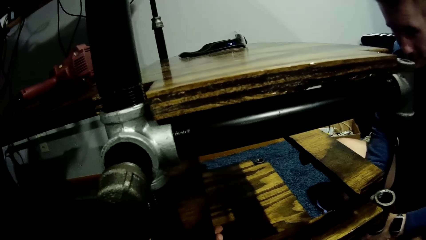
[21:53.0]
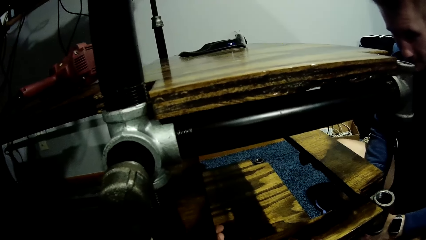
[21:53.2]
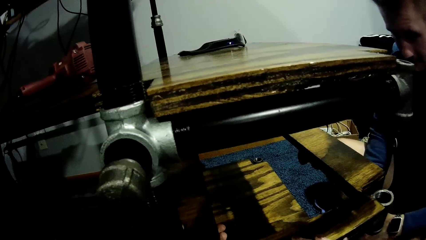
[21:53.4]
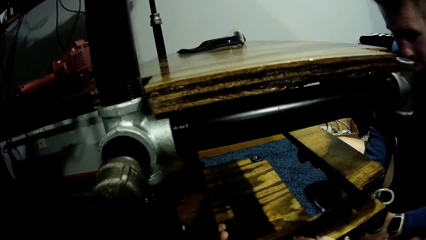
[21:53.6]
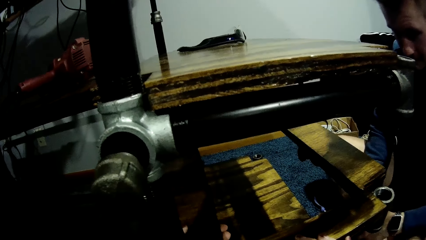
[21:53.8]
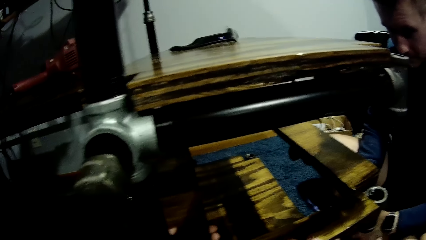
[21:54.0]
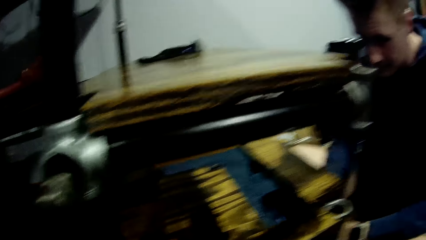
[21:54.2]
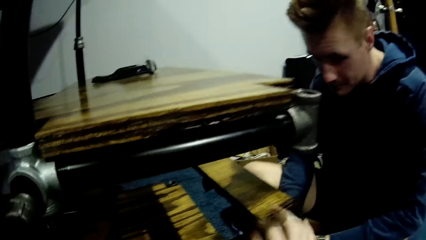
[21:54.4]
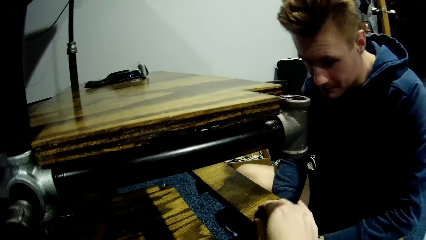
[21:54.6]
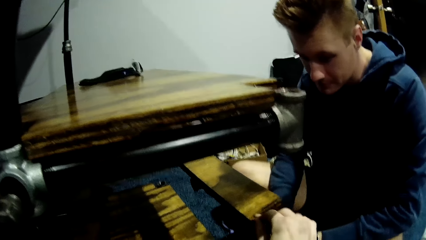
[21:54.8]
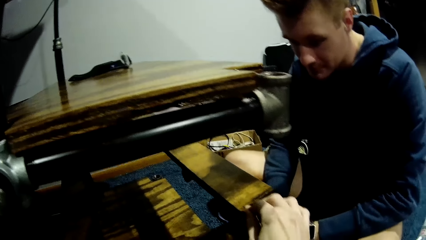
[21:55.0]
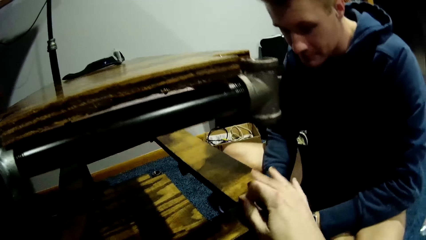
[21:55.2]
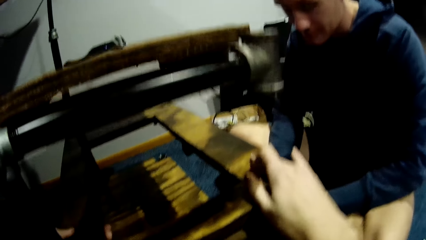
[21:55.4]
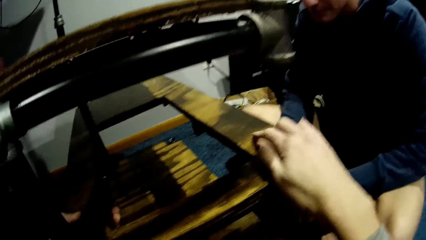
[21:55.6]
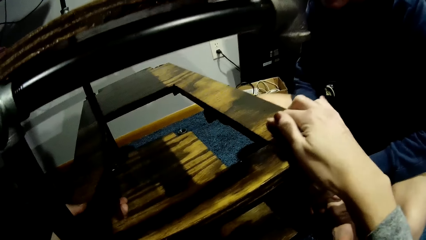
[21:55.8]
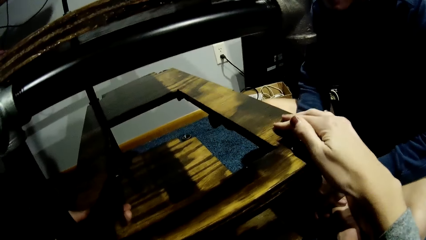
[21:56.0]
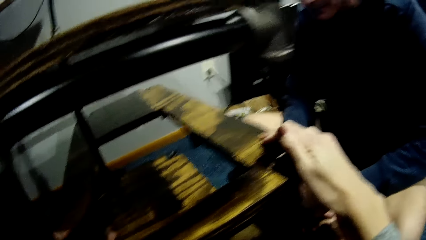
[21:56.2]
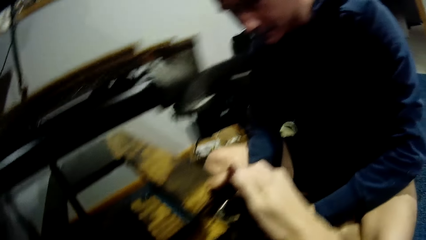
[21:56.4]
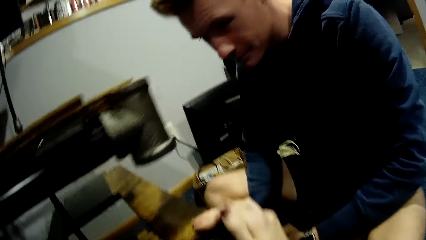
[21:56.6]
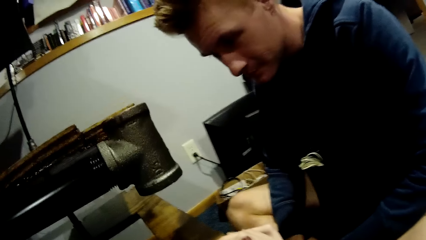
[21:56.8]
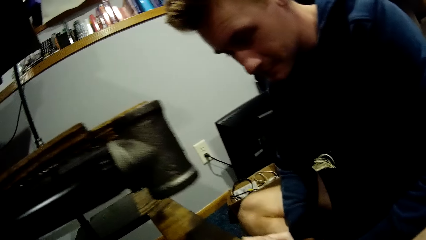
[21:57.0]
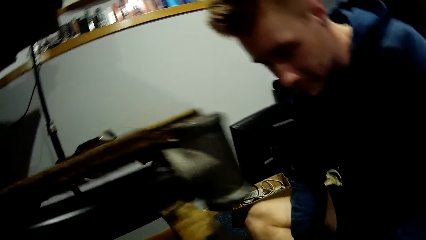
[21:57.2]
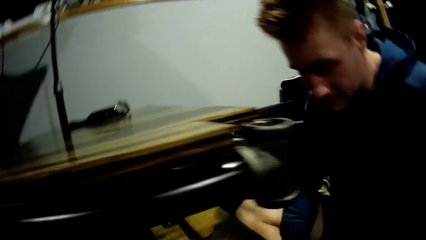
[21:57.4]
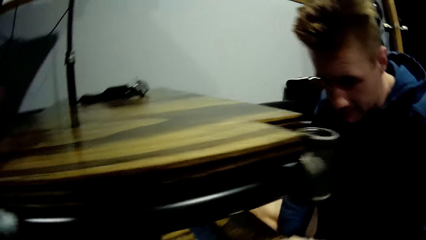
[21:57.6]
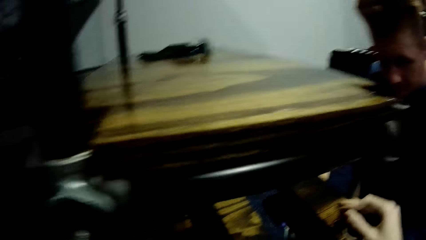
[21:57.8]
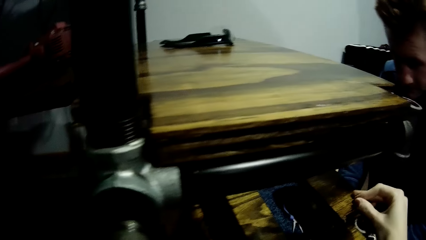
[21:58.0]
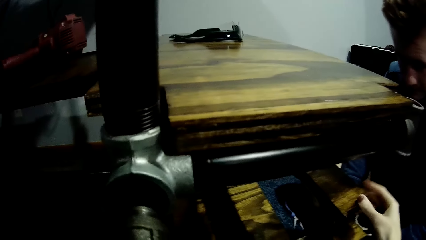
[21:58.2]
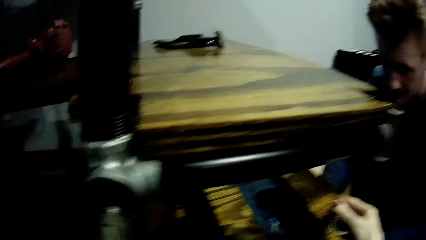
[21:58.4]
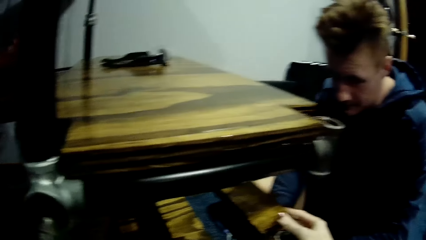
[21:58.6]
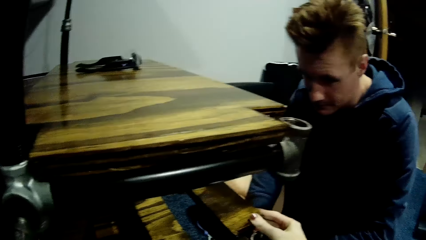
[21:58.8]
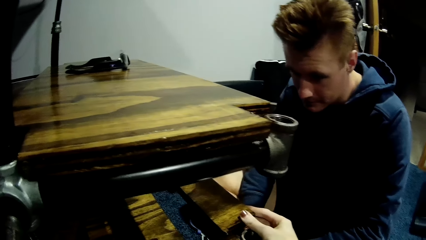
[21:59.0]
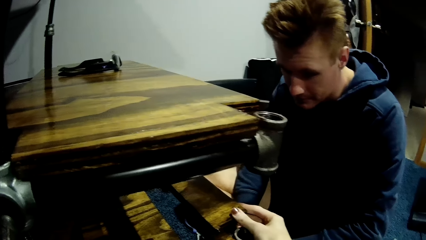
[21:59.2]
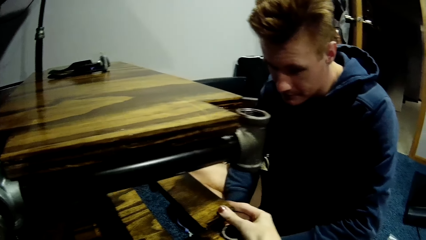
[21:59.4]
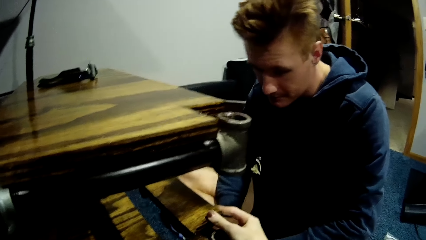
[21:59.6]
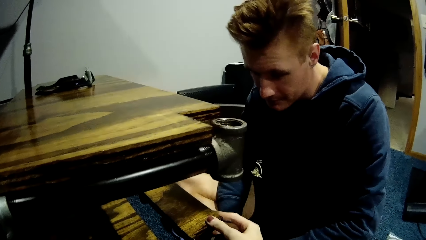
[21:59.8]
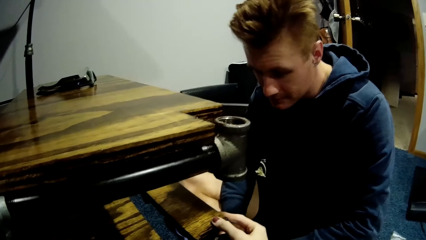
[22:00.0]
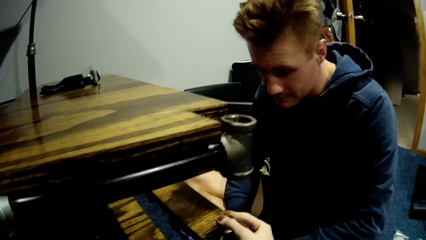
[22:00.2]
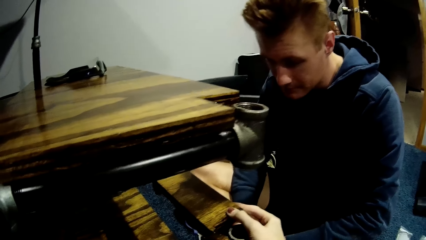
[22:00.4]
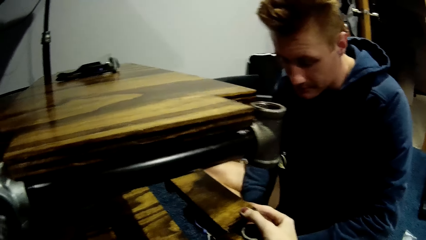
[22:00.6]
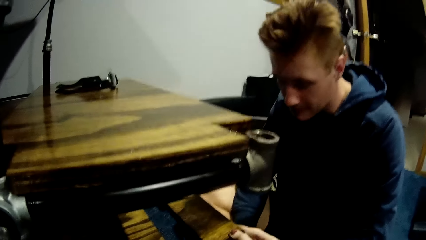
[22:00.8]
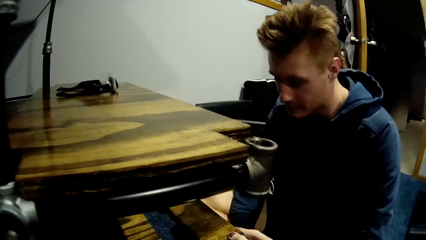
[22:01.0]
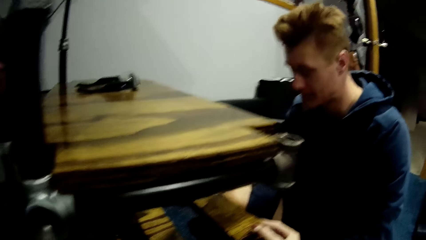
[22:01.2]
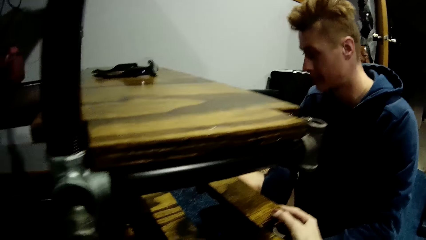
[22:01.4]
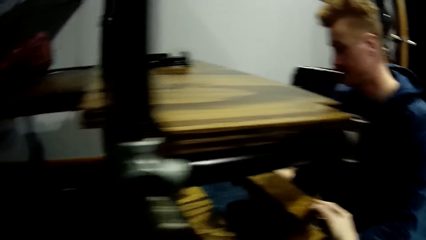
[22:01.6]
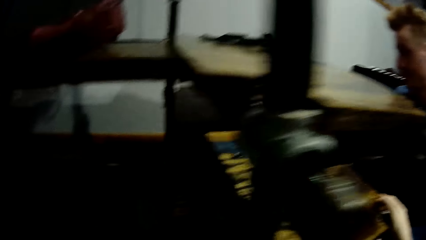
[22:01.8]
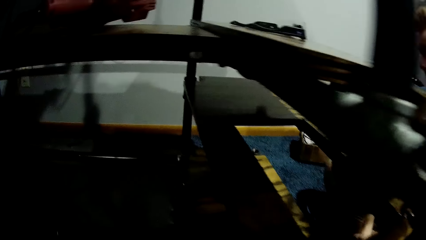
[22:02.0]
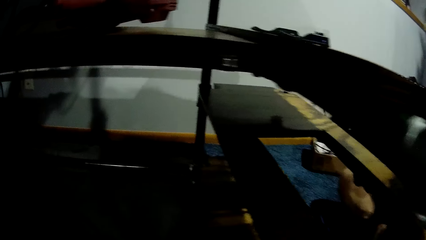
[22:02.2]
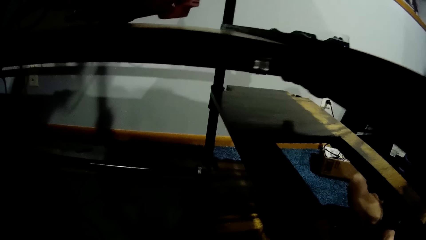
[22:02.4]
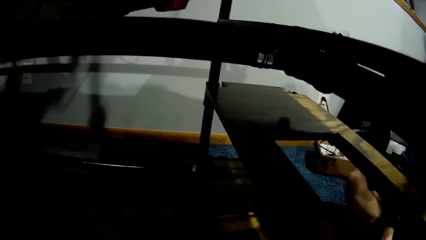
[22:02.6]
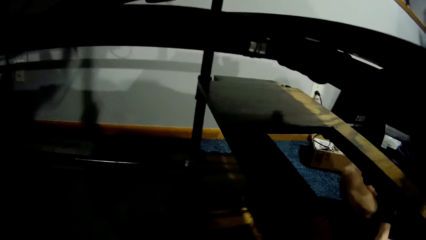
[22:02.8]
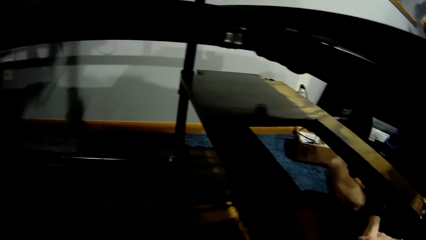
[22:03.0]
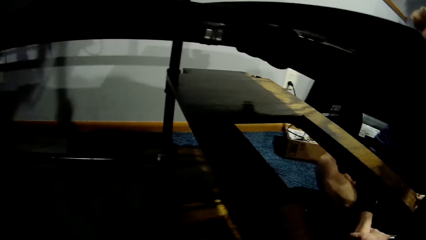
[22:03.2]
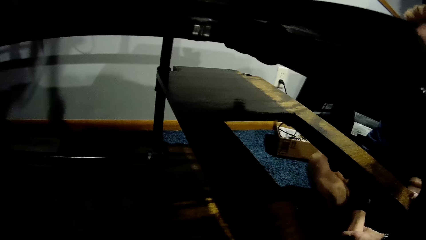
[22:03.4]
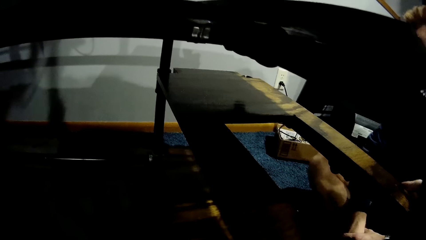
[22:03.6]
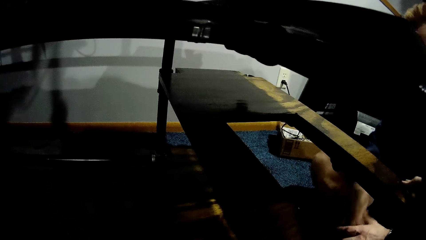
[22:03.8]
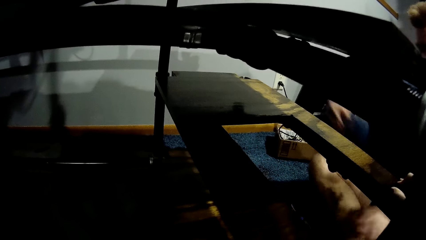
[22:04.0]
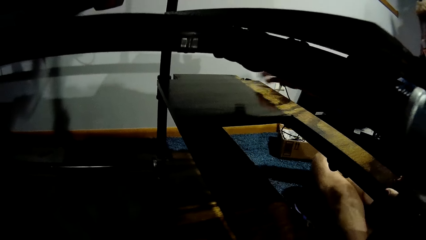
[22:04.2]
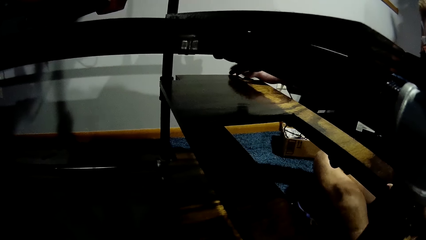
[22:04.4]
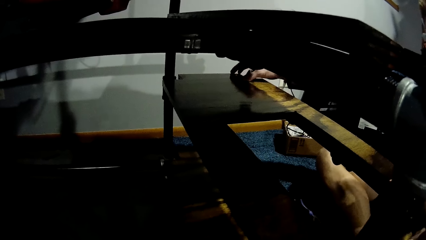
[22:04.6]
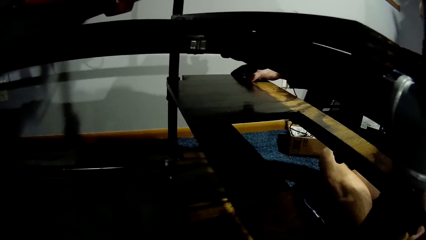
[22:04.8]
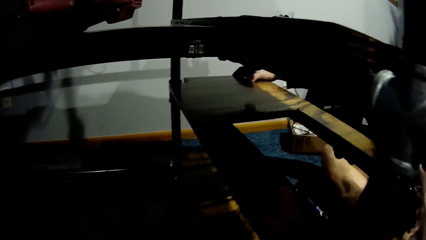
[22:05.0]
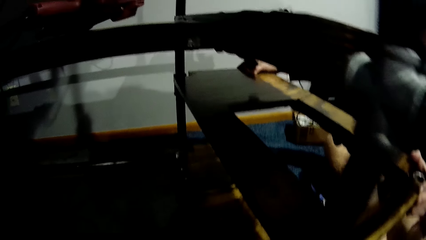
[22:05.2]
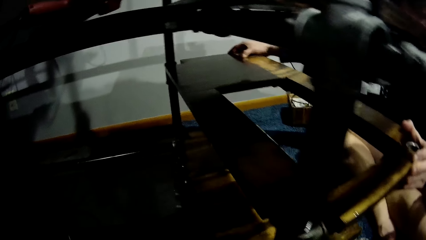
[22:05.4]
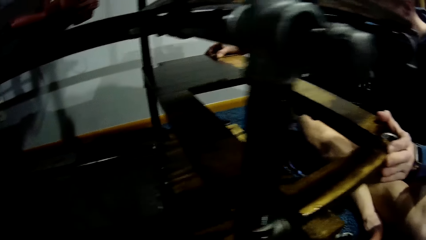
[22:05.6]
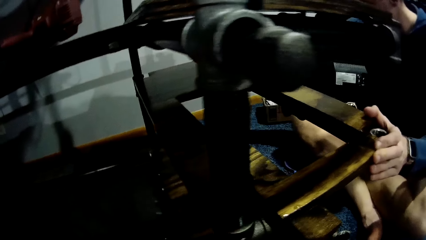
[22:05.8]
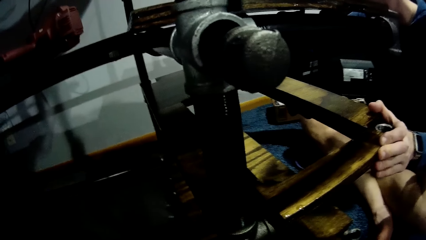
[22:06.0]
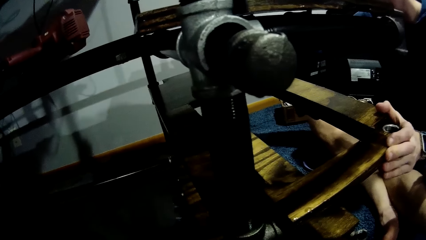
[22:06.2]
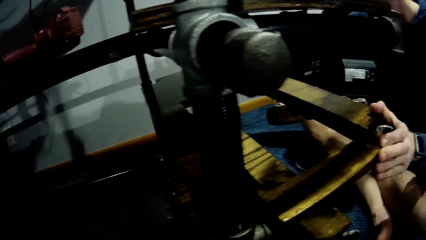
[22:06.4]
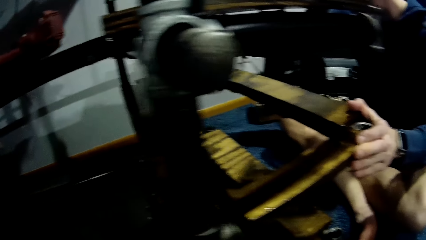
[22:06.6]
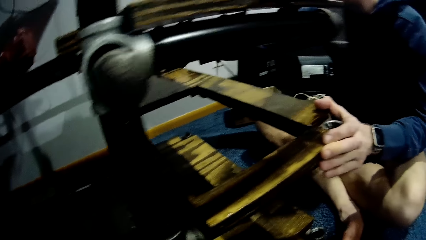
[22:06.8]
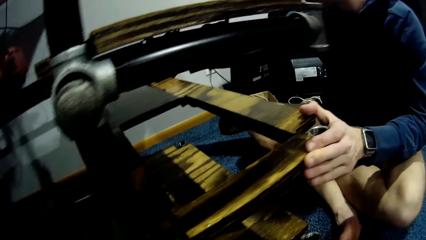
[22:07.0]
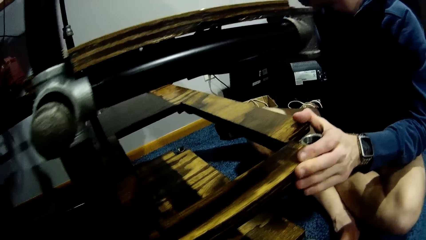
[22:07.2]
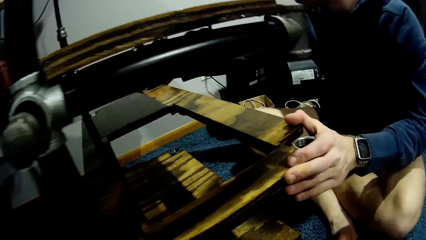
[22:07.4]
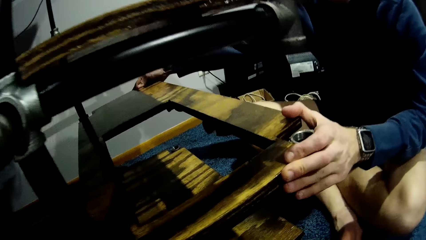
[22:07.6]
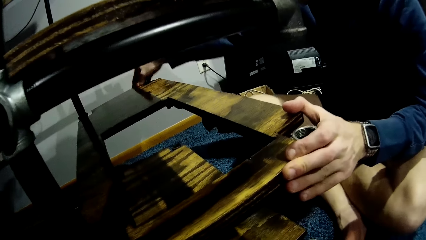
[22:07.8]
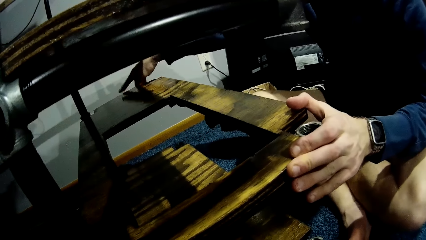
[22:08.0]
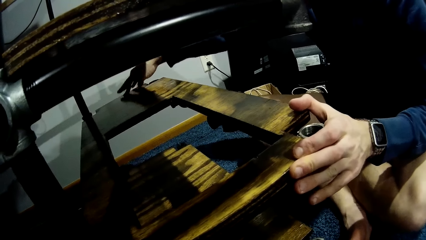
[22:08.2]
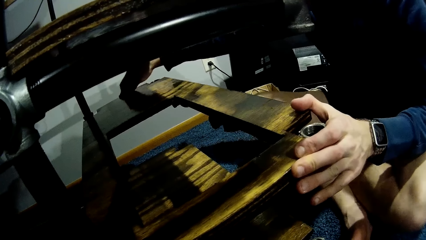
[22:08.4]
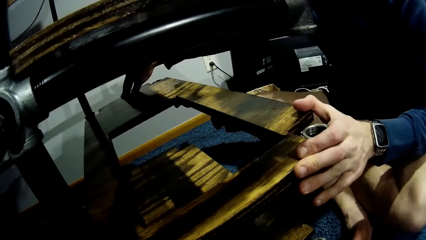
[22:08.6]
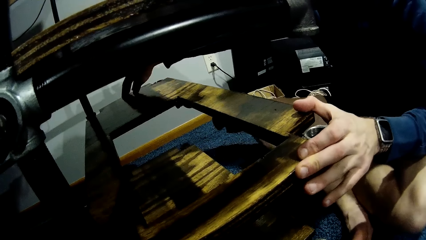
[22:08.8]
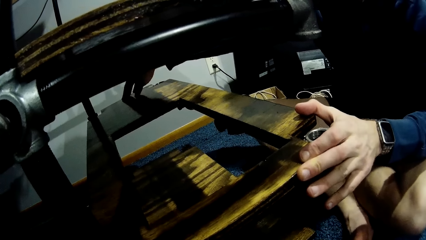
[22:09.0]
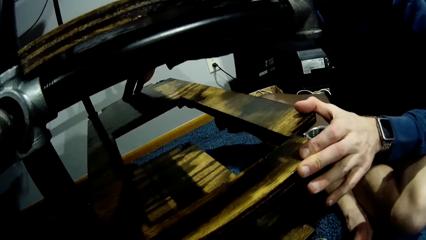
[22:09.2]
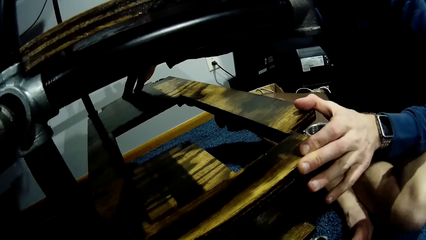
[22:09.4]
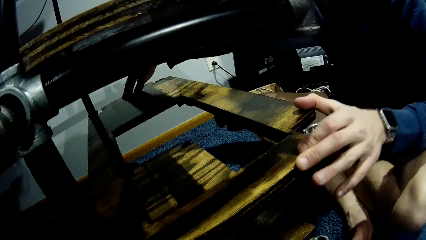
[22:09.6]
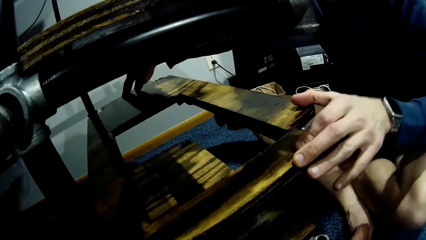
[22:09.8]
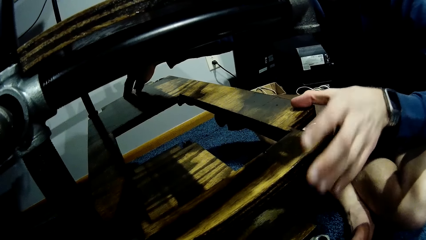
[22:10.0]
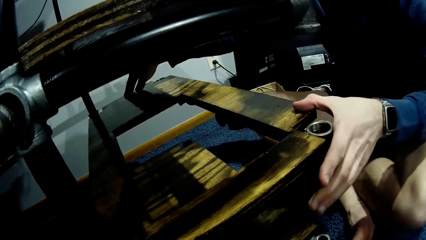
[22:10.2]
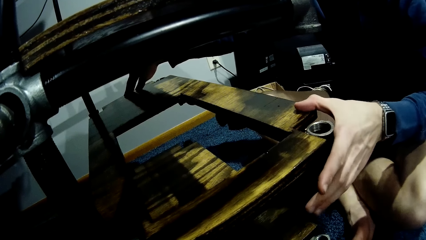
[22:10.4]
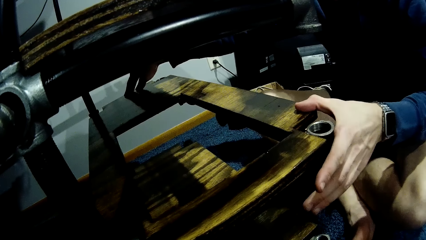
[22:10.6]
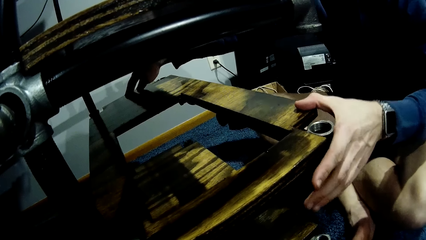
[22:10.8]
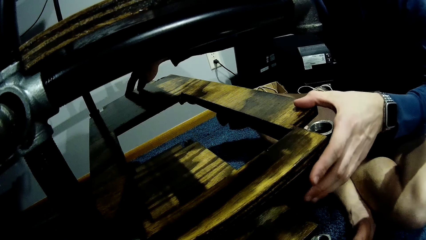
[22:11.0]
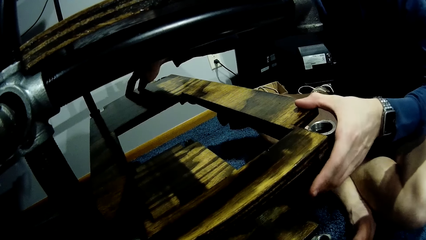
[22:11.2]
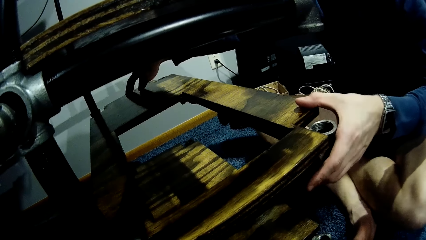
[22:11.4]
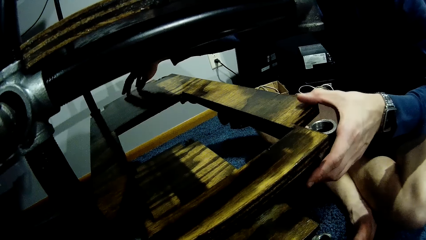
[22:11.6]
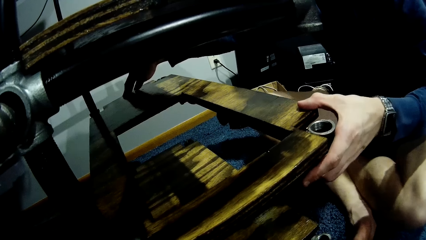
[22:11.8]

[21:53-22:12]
The camera wearer feels the texture of the board. She places her right hand on the plank of wood. She stares at the board. A man touches the board. The man adjusts the plank with both hands.
